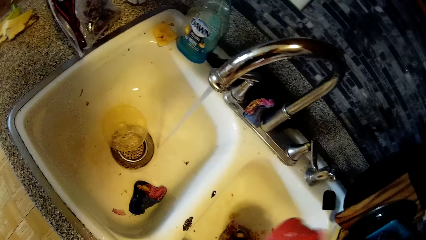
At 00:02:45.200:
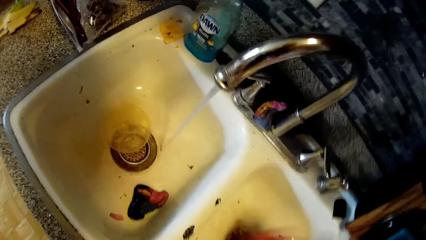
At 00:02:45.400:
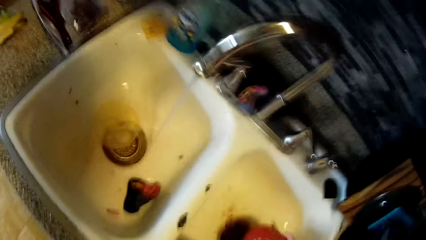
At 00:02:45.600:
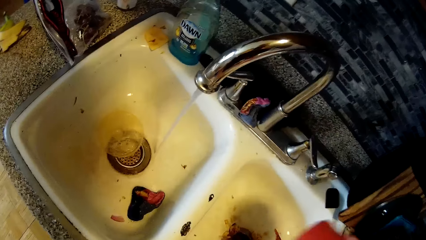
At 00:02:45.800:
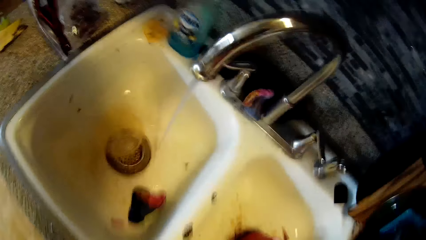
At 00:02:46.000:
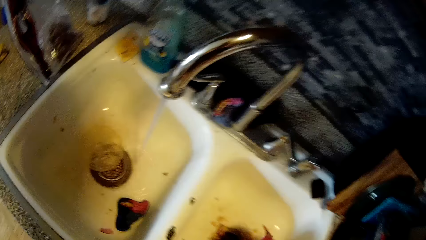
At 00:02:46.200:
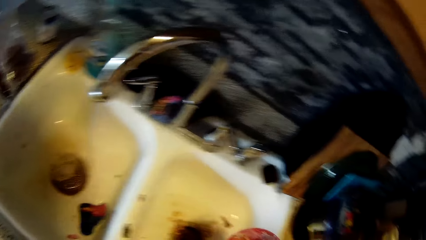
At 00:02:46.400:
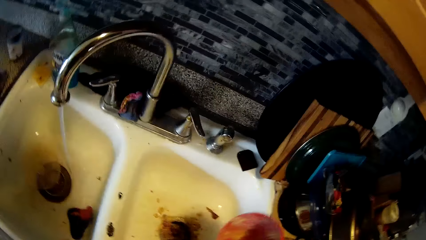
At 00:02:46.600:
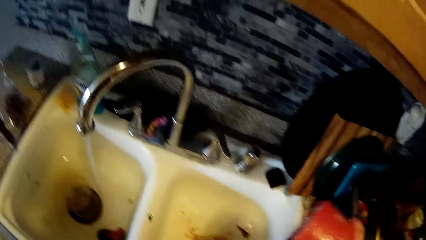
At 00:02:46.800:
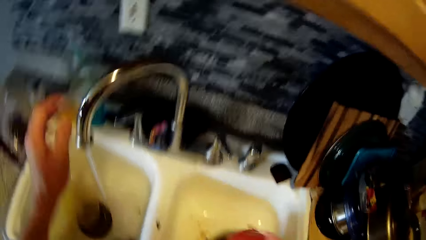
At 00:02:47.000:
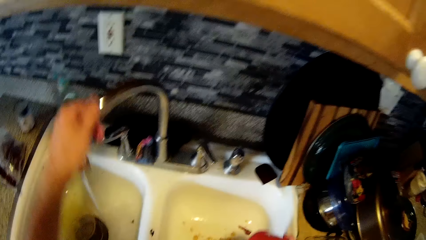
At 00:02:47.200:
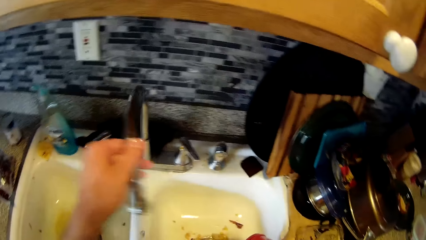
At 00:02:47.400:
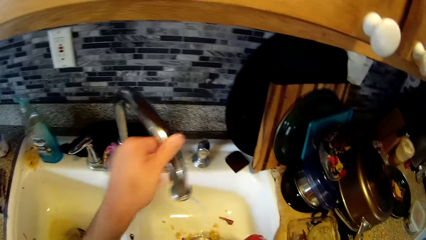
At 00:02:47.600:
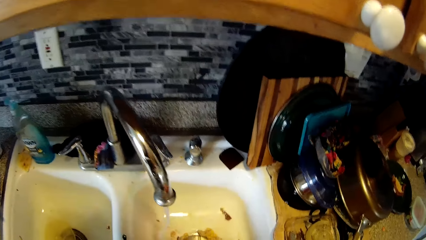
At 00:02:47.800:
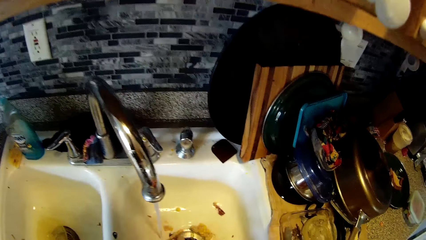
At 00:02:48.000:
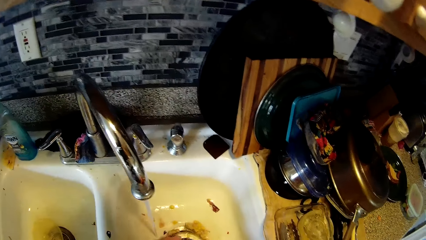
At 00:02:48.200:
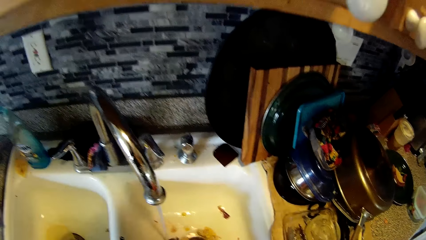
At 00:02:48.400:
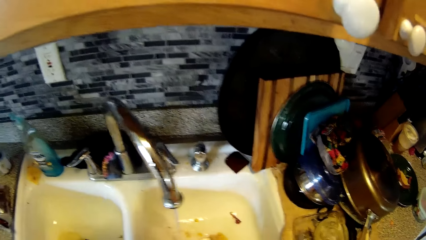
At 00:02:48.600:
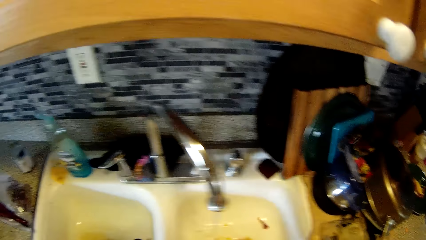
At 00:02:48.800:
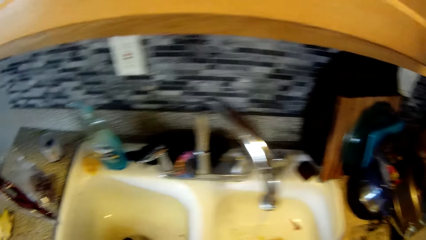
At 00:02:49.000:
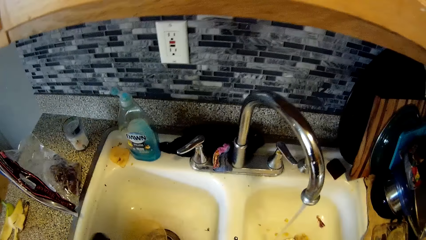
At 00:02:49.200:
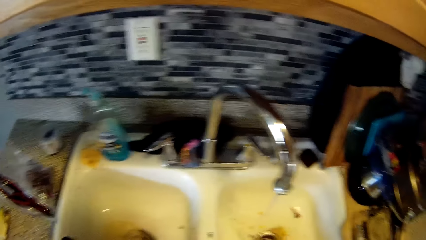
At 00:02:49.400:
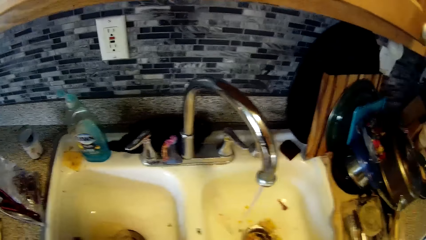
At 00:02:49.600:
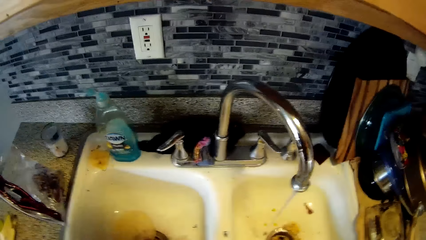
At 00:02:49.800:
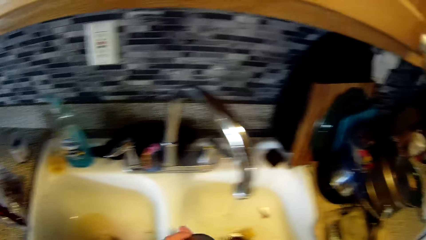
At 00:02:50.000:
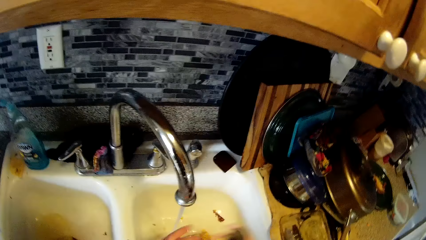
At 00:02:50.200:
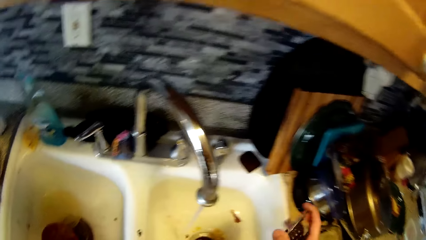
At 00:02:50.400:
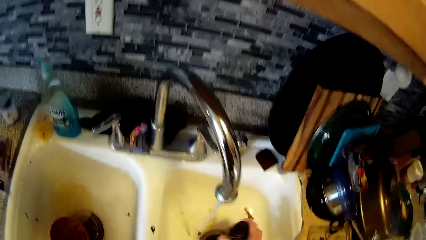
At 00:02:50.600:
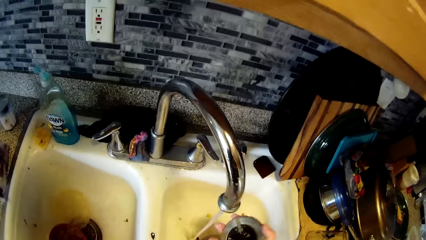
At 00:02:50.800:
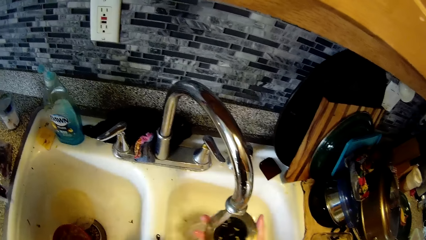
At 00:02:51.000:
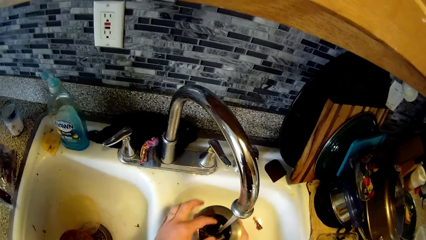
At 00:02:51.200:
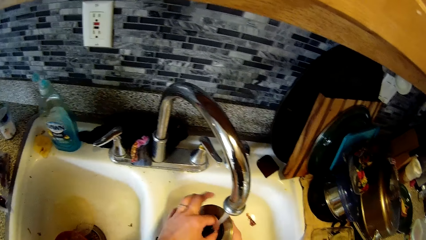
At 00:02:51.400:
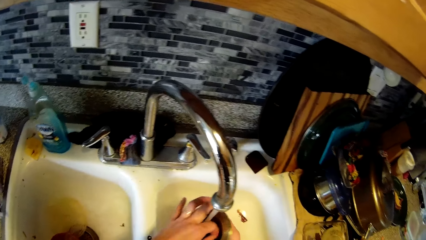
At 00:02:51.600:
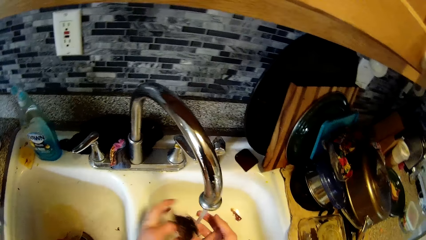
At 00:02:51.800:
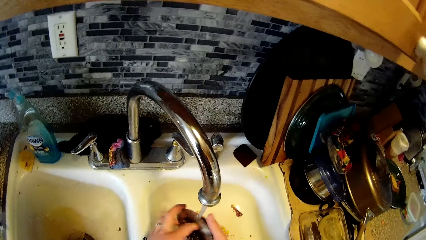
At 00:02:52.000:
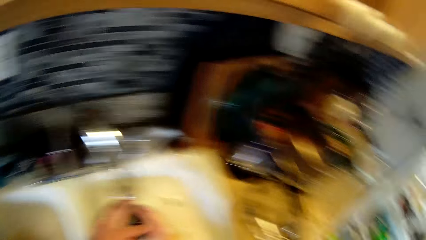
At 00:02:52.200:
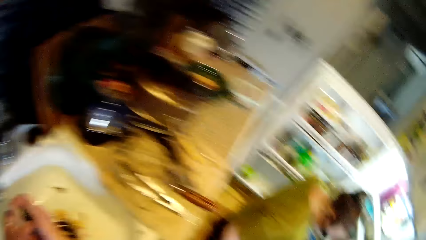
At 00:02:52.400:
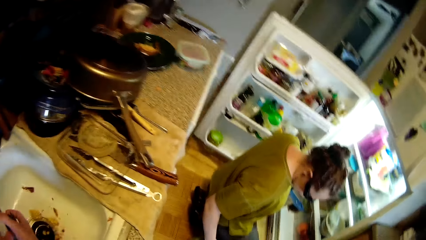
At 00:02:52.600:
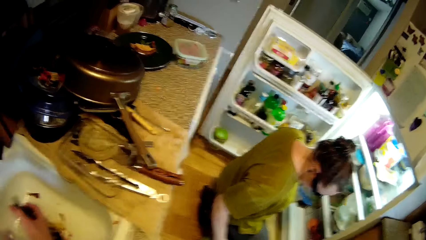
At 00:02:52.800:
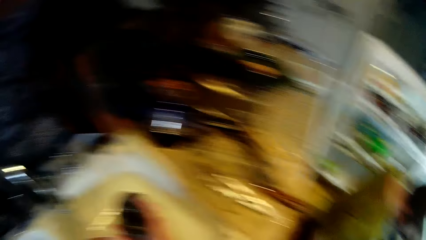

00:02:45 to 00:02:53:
The camera wearer raises his left hand towards the mixer tap. He holds the mixer tap with his left hand. He turns the mixer tap with his left hand. He washes something. He holds a sink net with his right hand. He touches the sink net with his left hand. He removes dirt from the sink net with his left hand.

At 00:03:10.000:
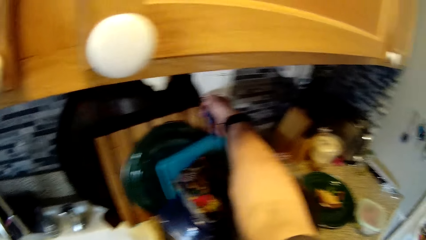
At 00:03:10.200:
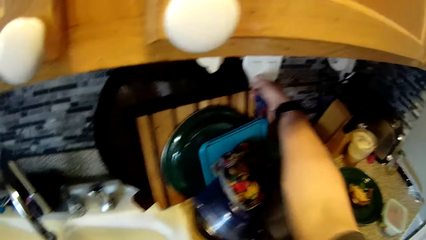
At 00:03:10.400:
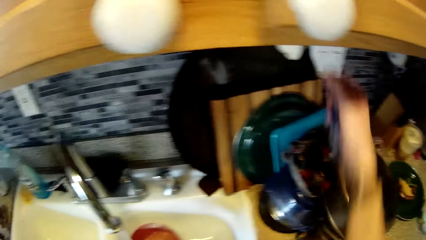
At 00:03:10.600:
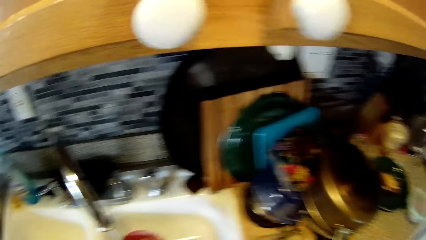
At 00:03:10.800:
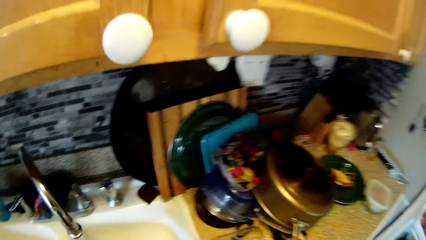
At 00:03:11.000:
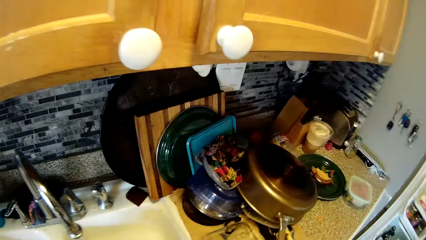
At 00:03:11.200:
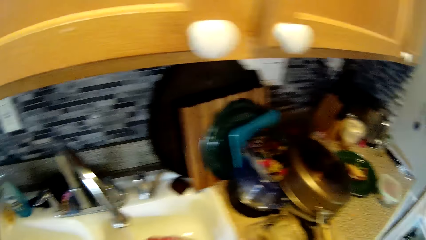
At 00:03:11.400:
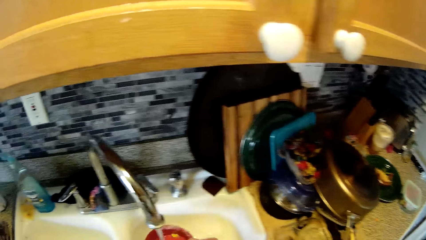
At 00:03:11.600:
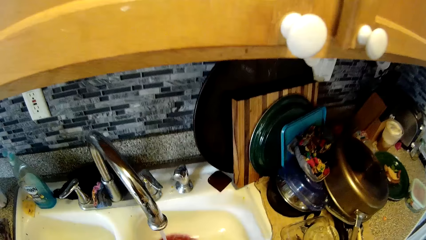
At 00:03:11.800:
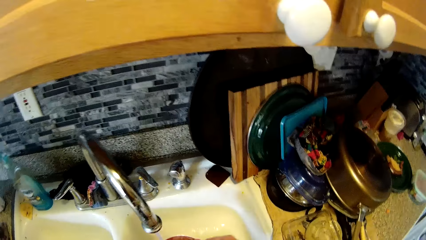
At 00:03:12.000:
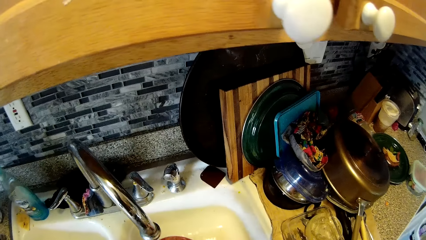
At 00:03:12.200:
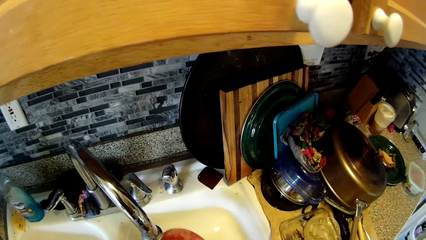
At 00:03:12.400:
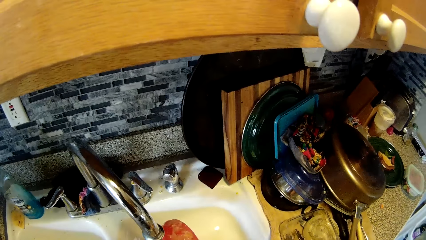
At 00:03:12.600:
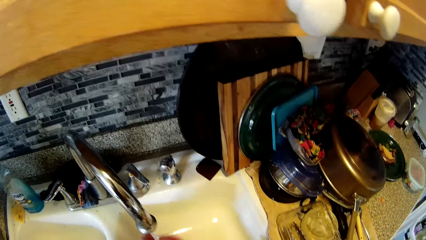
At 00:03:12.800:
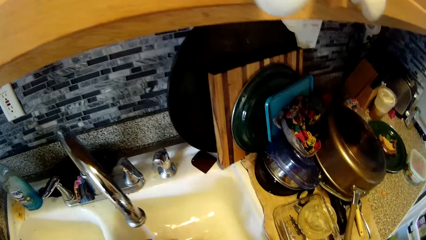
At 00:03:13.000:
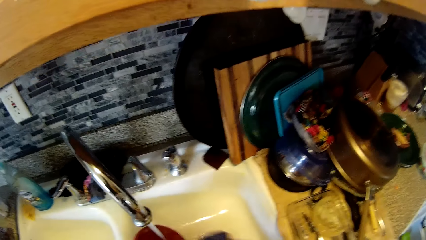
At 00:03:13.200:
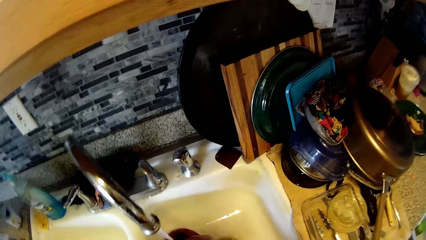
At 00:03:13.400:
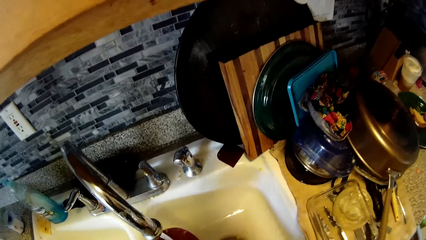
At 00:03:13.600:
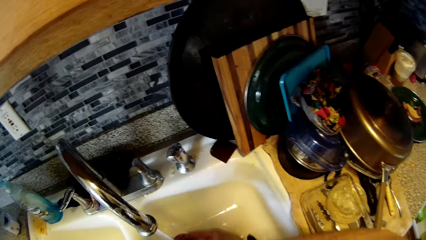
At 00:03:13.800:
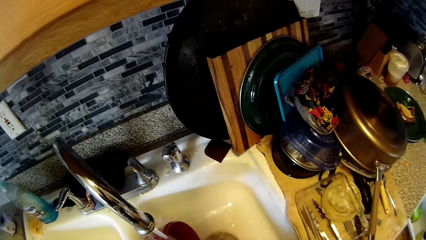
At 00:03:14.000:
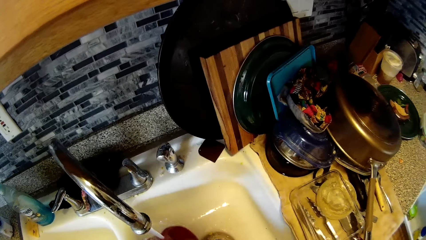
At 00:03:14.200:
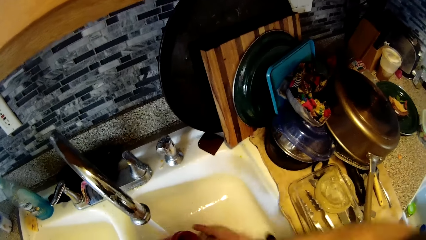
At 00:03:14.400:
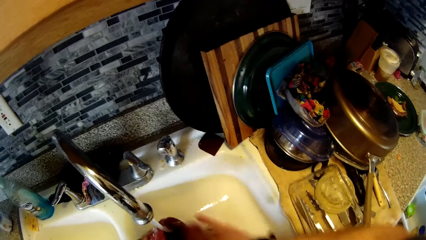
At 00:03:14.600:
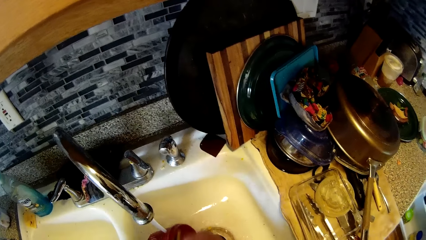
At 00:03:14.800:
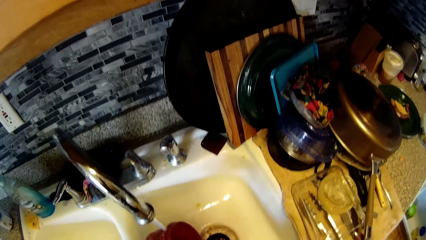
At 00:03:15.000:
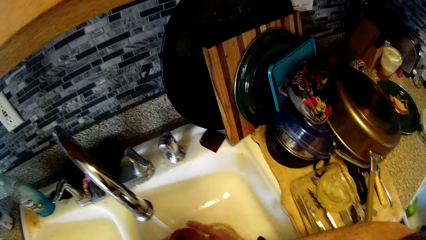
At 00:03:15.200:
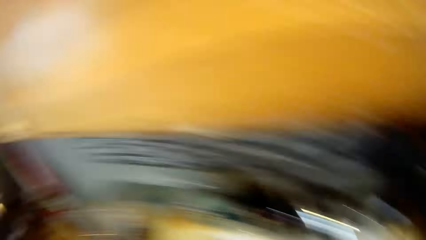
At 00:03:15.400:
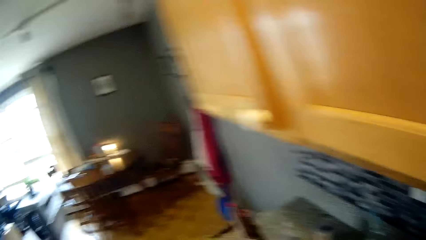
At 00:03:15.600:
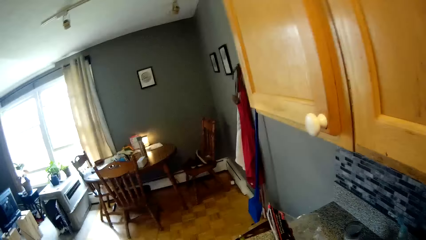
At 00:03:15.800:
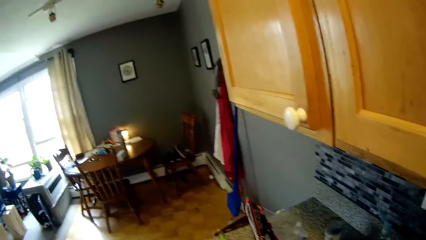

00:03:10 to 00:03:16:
The camera wearer touches the switch with his right hand. He rinses the cup with his right hand.

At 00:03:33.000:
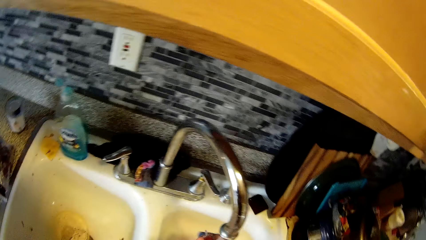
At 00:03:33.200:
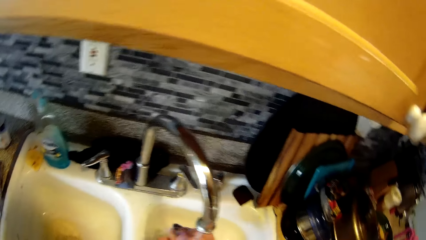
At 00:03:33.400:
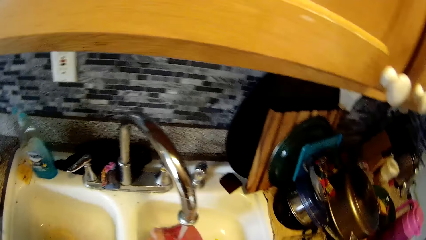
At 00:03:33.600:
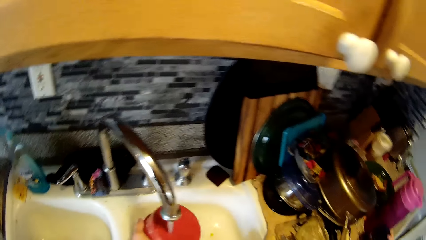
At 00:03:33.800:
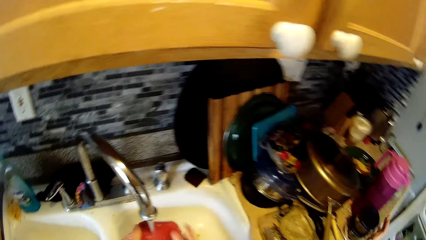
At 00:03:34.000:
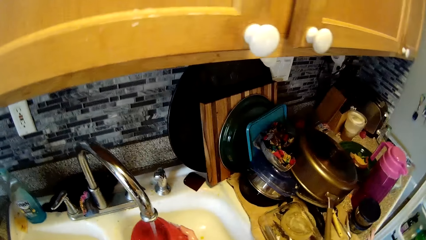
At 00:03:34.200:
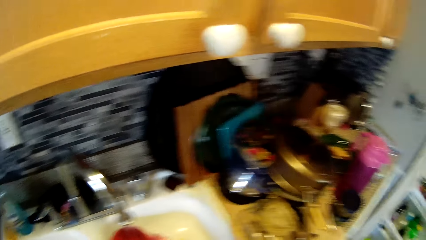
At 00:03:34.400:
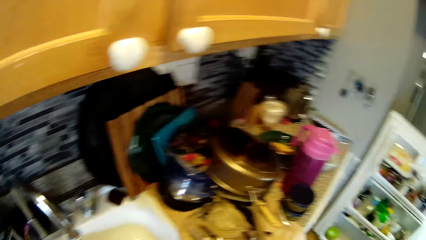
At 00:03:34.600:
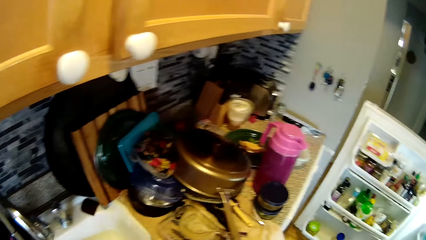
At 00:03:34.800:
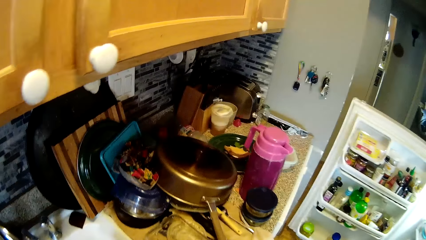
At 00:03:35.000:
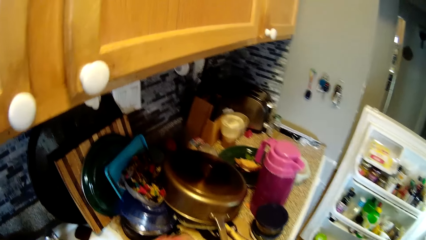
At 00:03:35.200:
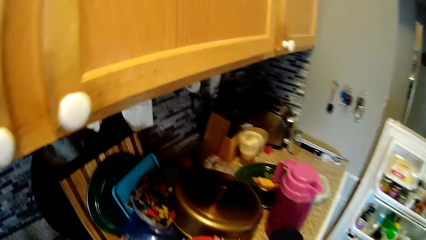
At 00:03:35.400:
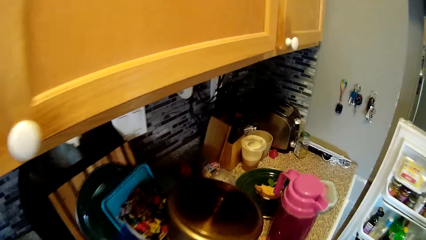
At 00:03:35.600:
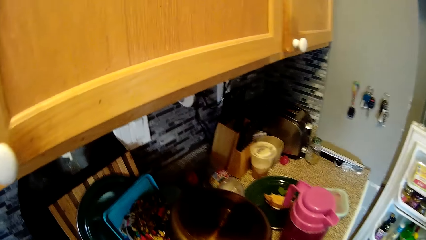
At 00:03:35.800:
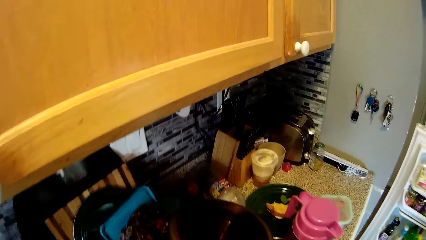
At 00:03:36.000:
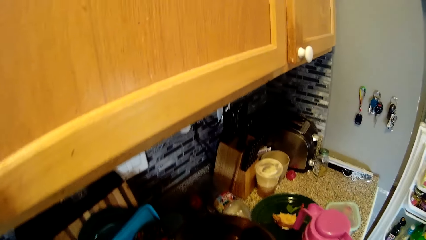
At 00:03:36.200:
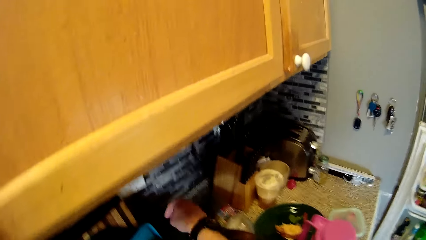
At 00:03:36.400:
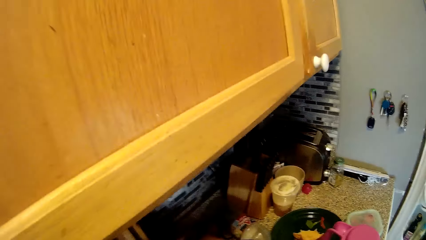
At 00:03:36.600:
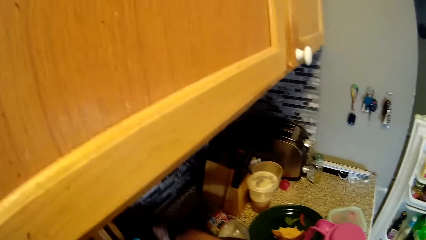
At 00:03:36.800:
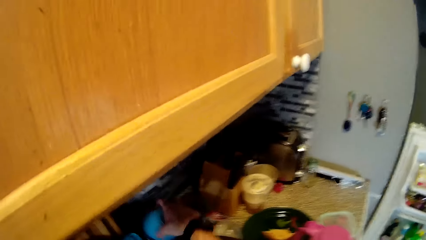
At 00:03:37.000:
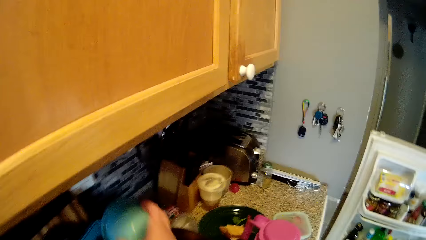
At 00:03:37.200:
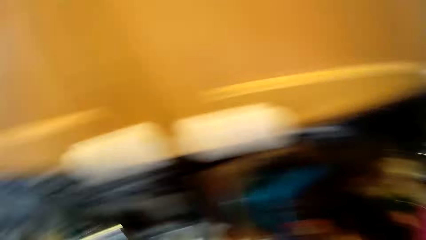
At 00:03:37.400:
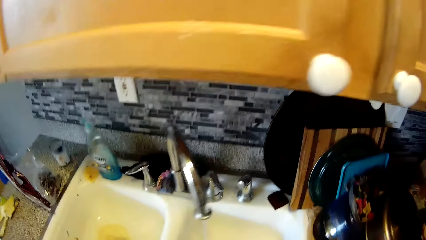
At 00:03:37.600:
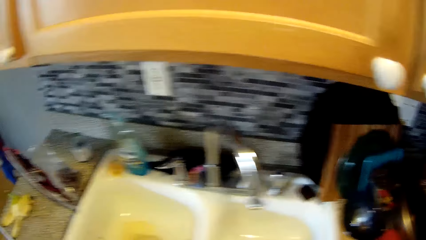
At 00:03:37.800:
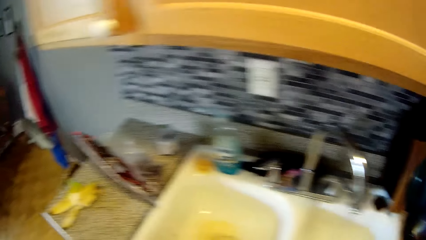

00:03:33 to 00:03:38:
The camera wearer washes a dish. He picks up a bowl on the cabinet with his right hand. He picks up a tin cover.
